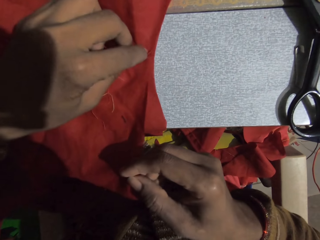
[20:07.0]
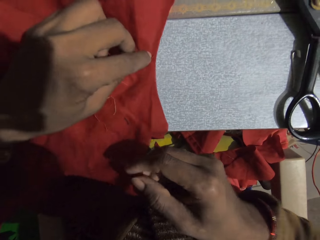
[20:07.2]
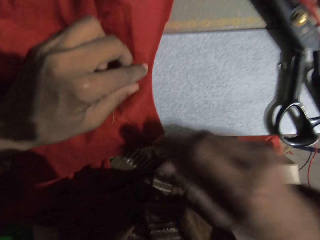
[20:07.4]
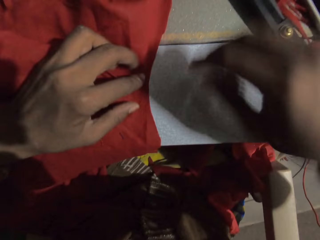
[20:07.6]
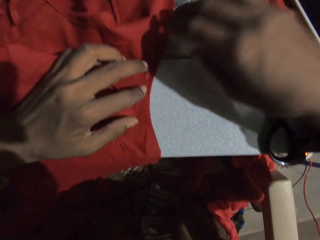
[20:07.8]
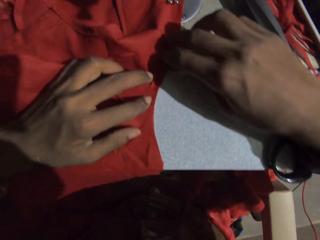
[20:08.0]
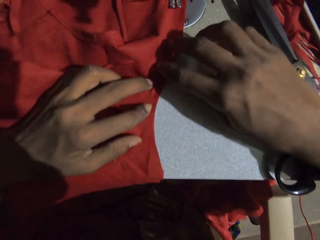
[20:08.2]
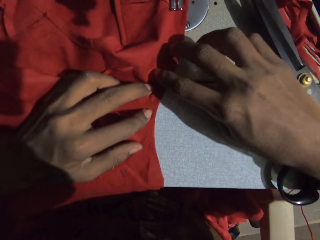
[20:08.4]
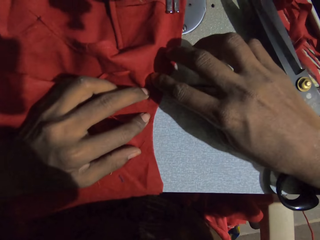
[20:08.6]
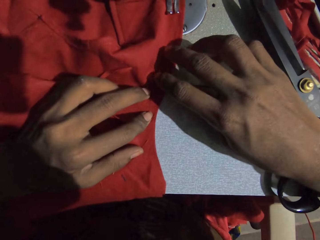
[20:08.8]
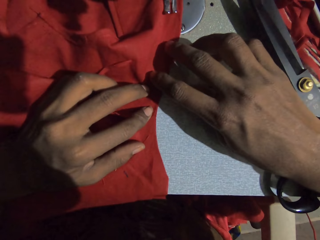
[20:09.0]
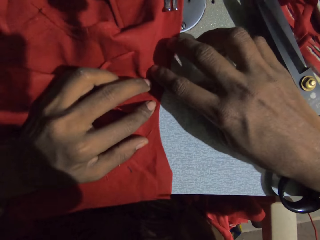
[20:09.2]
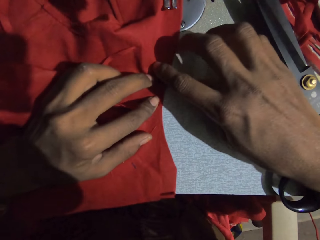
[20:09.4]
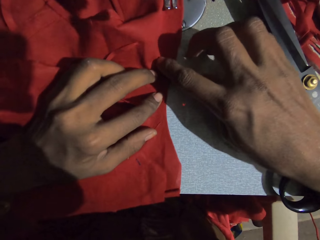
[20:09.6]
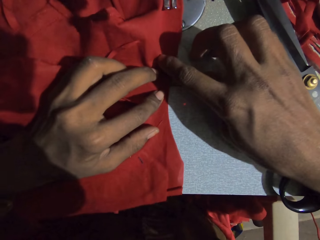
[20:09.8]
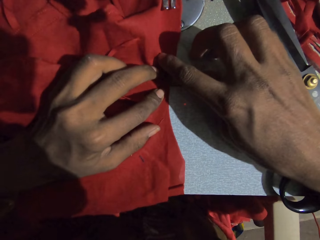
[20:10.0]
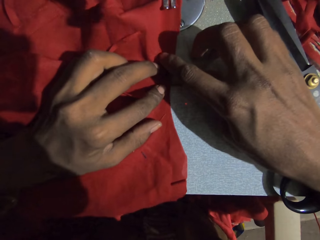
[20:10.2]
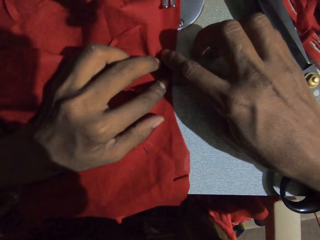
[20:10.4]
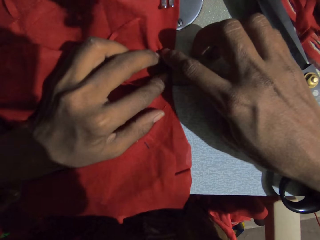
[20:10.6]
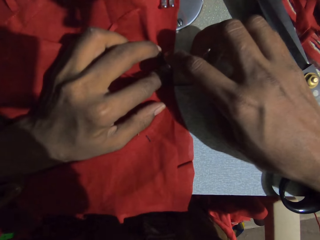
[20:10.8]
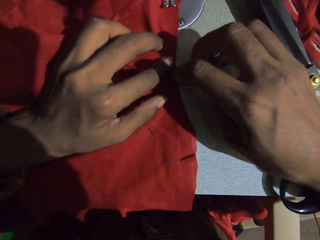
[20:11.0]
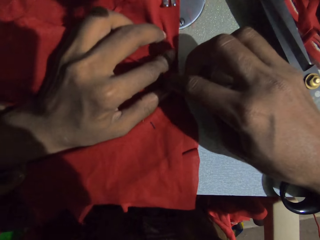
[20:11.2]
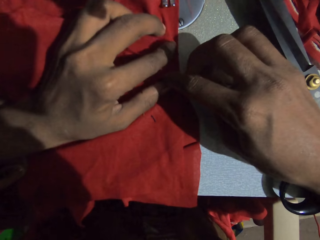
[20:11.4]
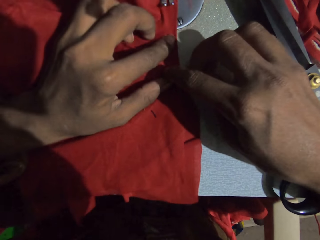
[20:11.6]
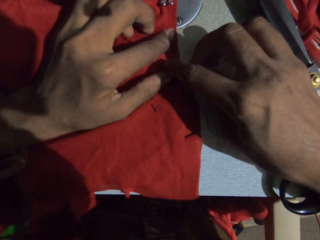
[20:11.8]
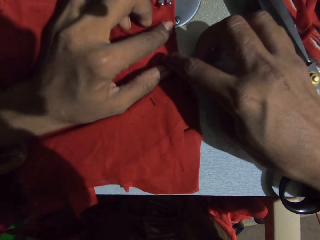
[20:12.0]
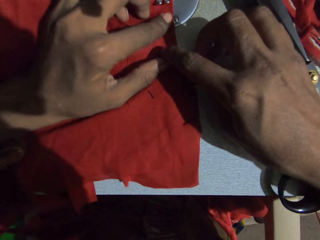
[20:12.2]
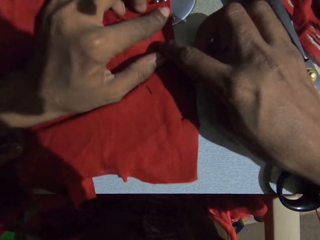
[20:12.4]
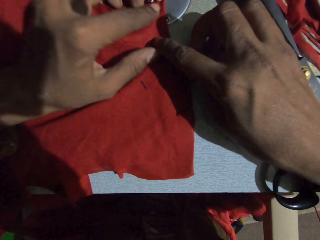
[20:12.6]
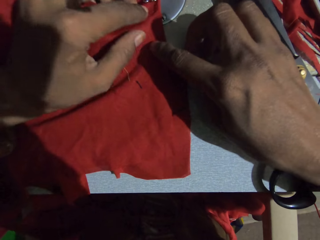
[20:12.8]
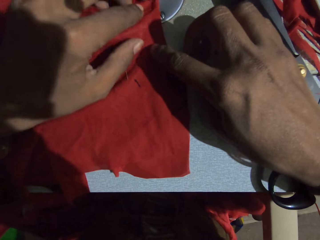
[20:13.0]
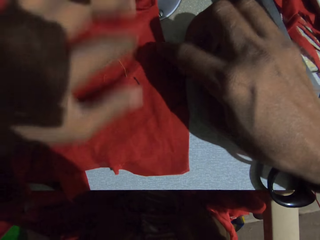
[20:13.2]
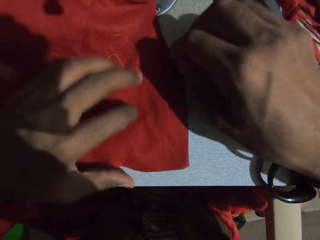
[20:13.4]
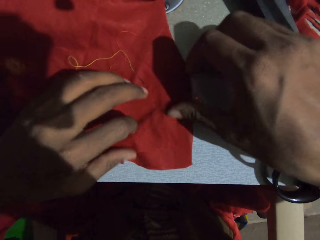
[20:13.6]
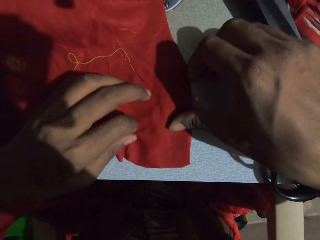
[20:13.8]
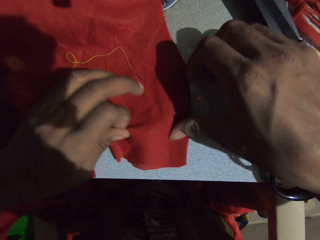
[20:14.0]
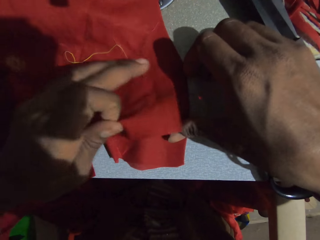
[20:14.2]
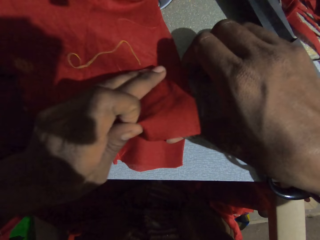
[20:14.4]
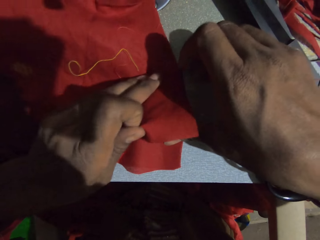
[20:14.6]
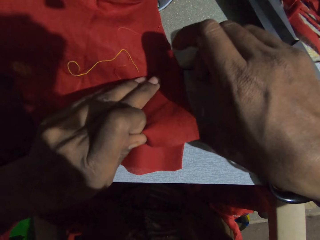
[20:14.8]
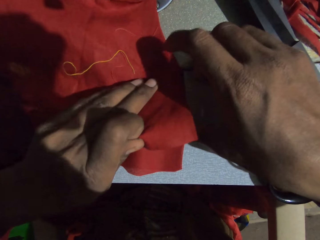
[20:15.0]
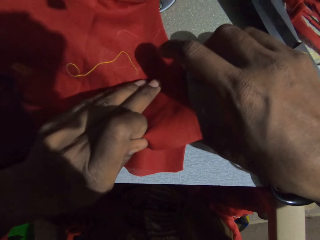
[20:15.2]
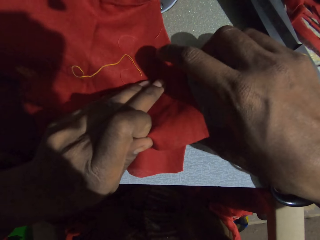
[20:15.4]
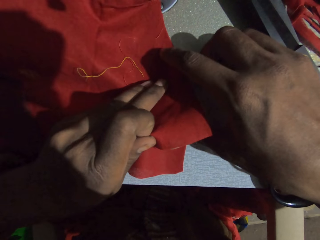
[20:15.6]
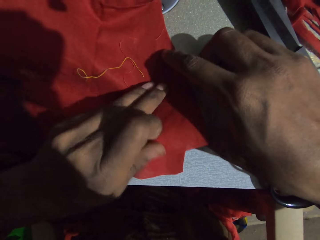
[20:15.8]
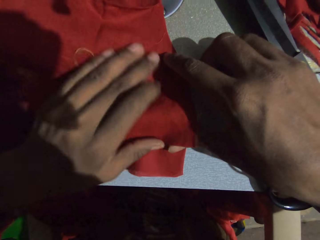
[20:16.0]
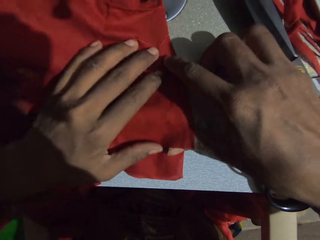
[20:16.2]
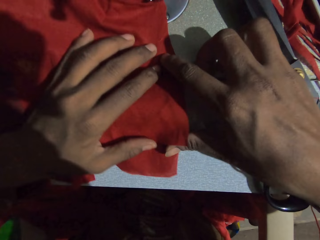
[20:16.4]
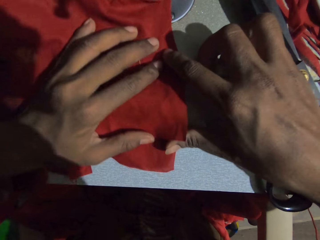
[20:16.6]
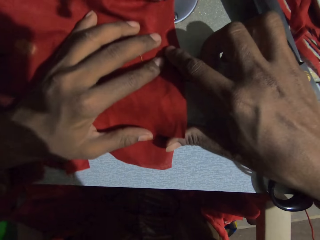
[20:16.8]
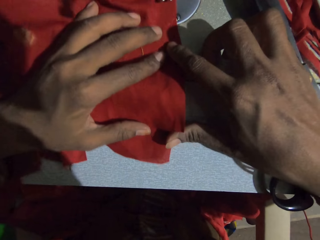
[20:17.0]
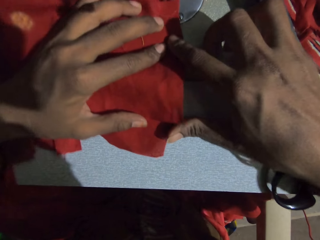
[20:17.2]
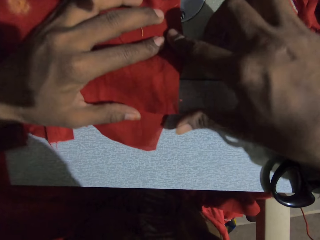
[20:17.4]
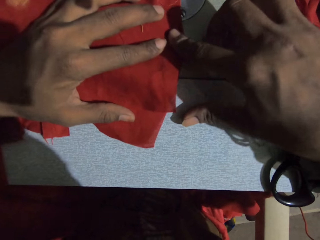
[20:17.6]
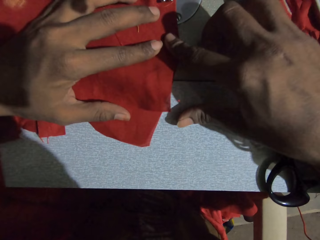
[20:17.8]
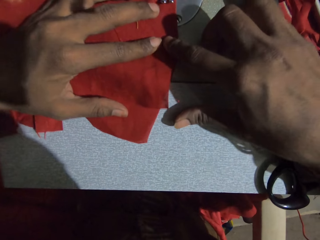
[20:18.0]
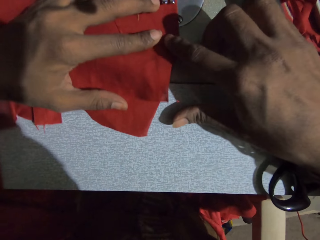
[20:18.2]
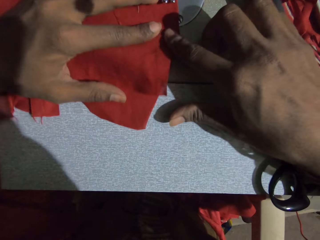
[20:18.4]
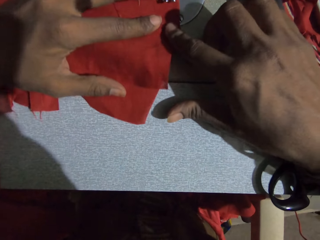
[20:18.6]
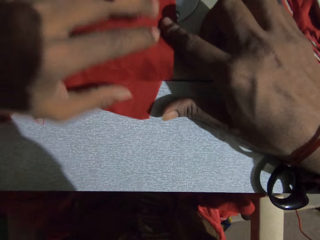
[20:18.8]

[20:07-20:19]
The camera wearer sews the piece of cloth with the sewing machine. He adjusts the cloth and moves the piece of cloth with his hands. He sews the piece of cloth with the sewing machine.

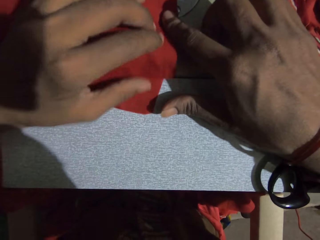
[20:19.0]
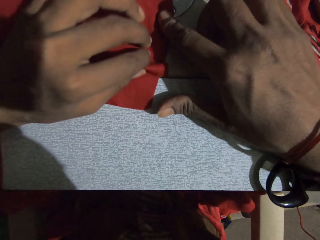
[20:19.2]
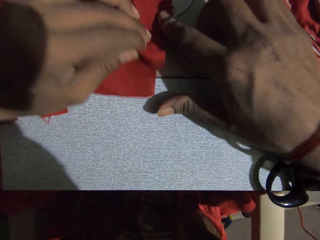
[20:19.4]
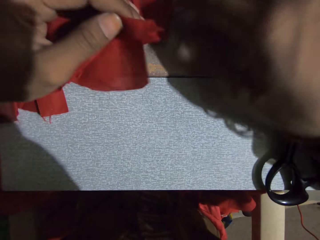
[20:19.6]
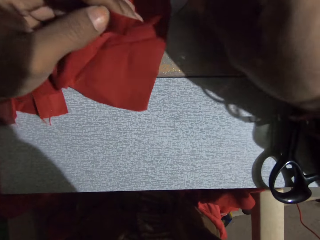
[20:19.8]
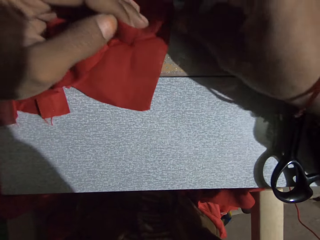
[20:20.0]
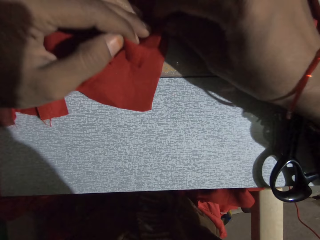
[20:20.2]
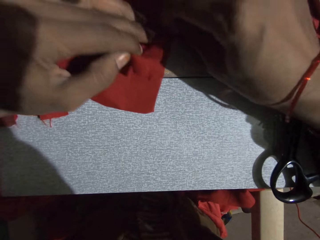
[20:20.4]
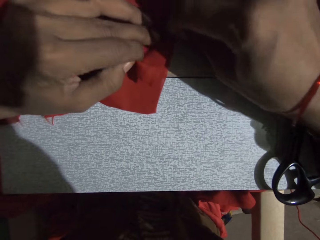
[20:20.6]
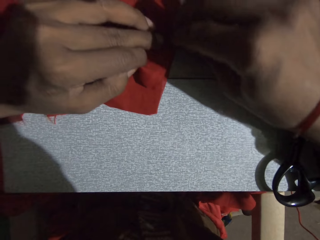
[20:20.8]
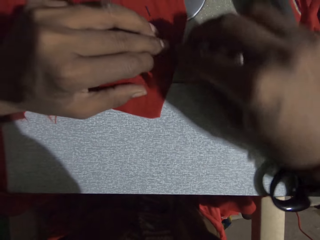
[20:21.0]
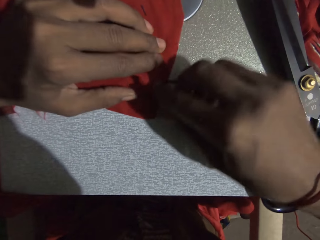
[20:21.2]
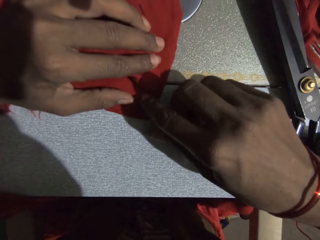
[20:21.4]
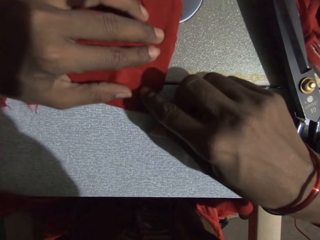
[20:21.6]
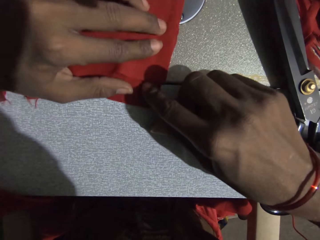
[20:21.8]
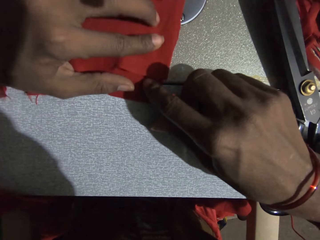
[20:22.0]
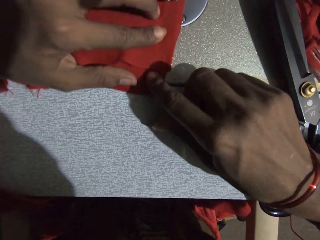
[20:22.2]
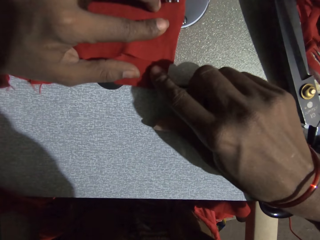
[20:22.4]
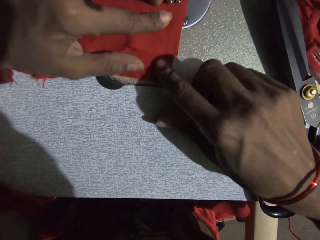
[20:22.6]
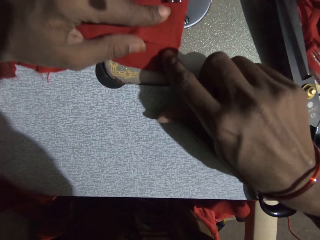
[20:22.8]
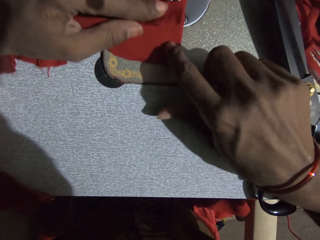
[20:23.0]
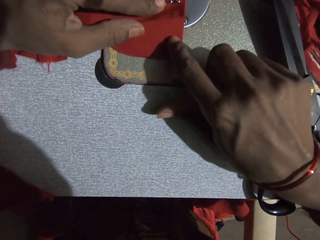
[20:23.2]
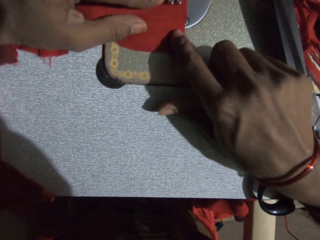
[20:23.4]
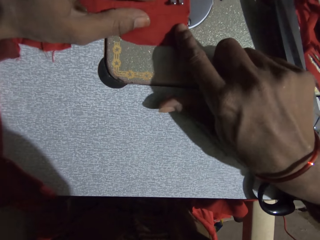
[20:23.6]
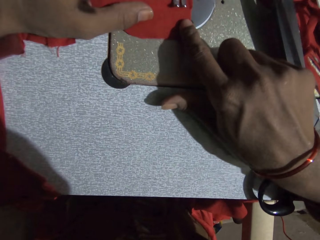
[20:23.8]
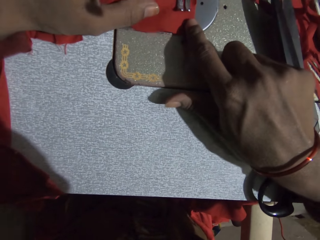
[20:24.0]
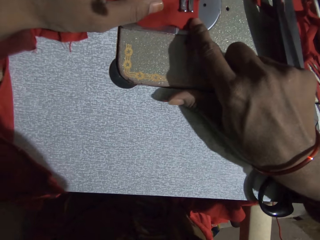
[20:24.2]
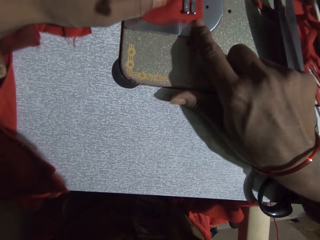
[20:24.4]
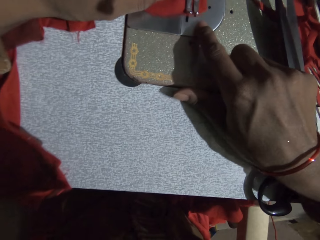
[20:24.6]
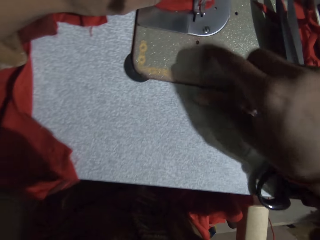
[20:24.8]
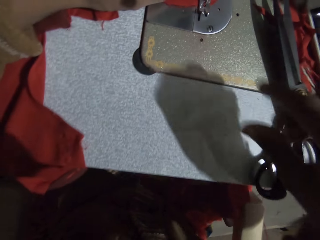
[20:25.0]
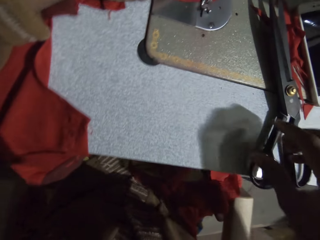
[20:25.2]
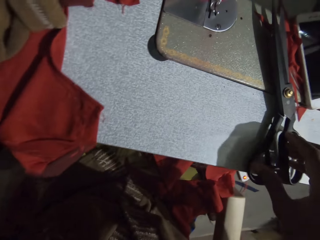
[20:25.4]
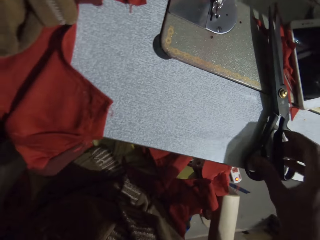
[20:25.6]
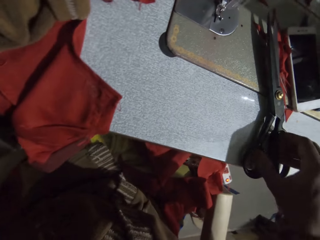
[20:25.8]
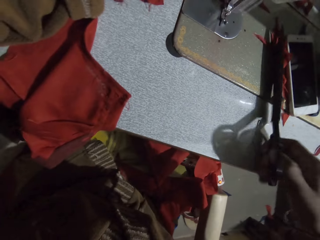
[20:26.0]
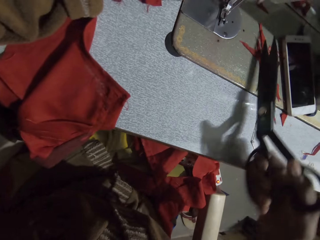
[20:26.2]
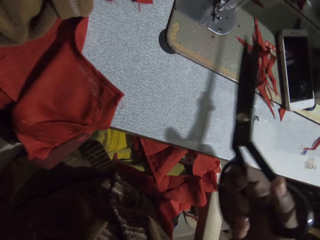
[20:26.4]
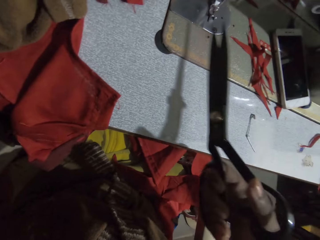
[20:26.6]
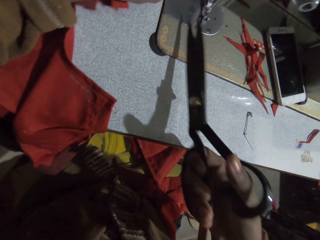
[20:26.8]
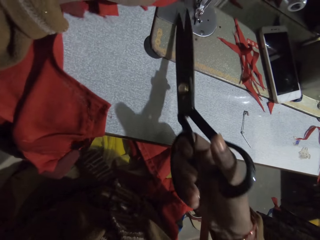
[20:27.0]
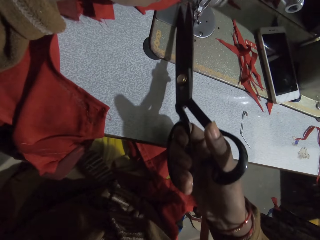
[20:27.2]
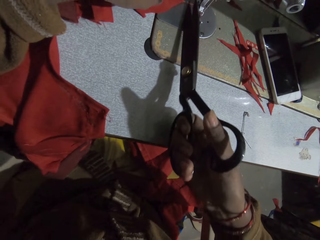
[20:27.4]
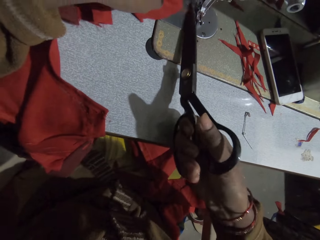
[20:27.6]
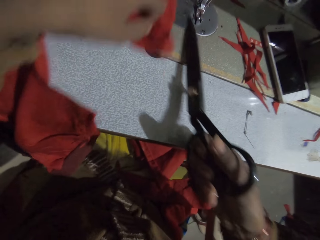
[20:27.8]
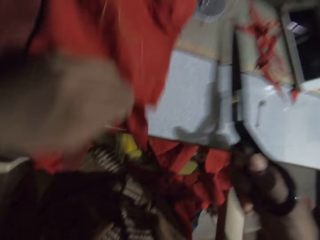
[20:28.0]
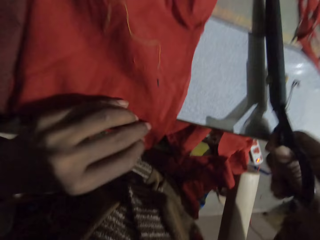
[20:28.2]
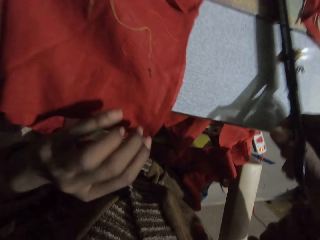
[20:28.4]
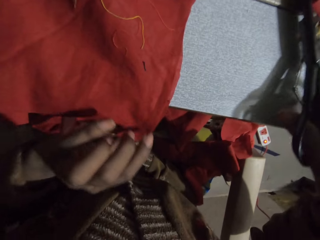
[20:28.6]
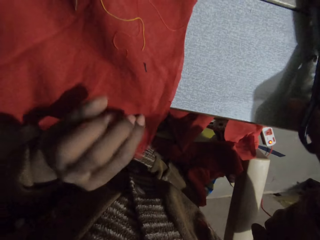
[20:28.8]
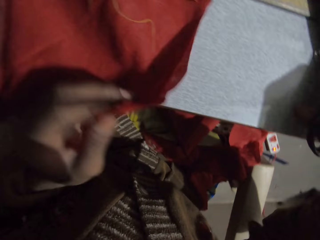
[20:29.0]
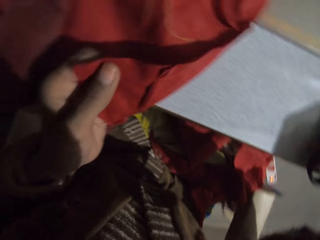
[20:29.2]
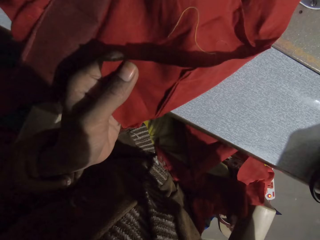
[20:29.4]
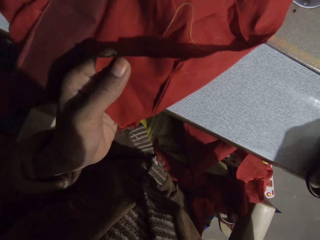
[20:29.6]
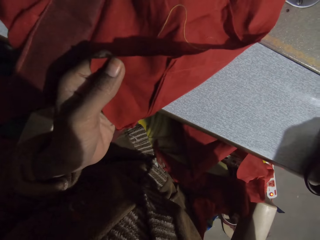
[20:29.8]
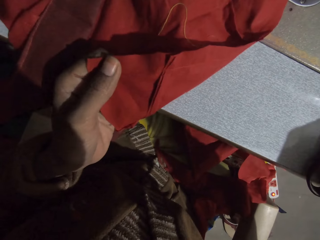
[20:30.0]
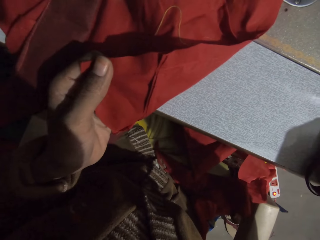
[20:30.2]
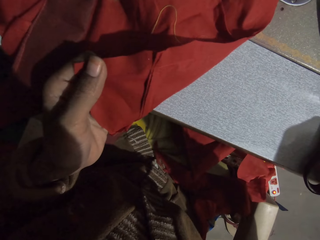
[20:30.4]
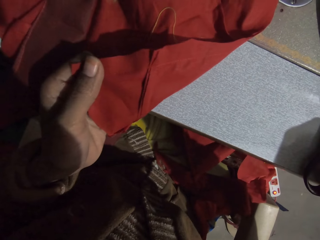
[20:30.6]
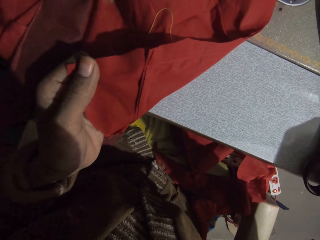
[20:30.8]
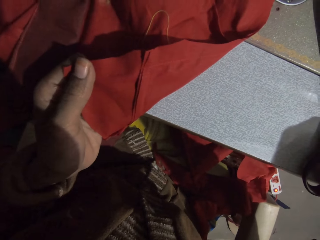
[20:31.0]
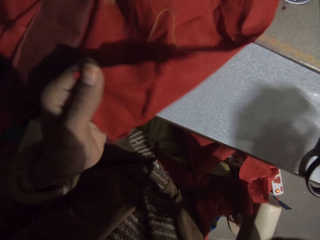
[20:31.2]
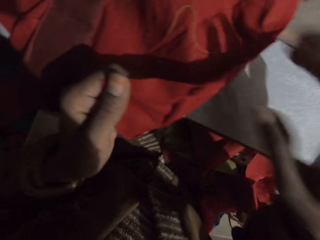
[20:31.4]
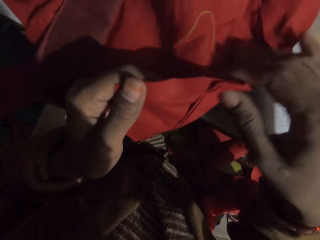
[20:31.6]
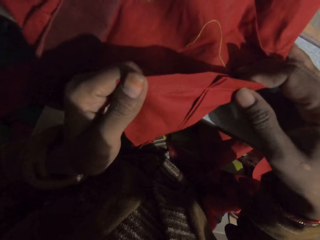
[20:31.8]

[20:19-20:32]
The camera wearer adjusts the cloth and sews the cloth. They pick the scissor on the sewing machine. They cut the thread, cut the piece of cloth with the scissor, and put the scissor on the sewing machine. They check the fabric and hold the fabric with both hands.
